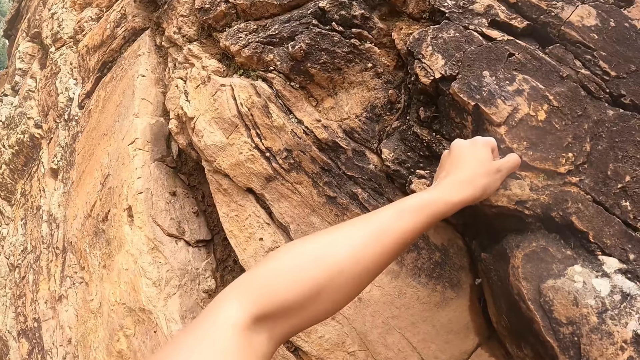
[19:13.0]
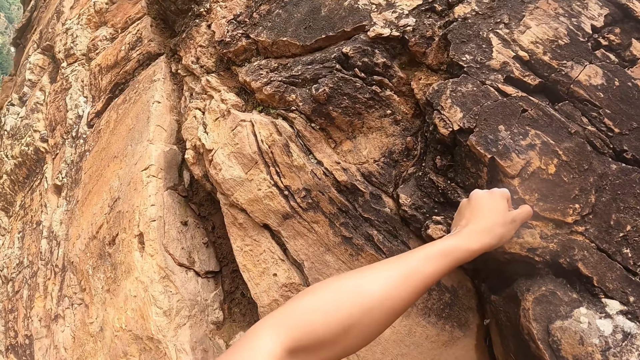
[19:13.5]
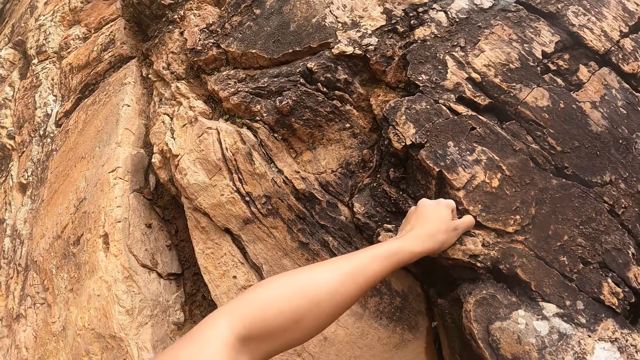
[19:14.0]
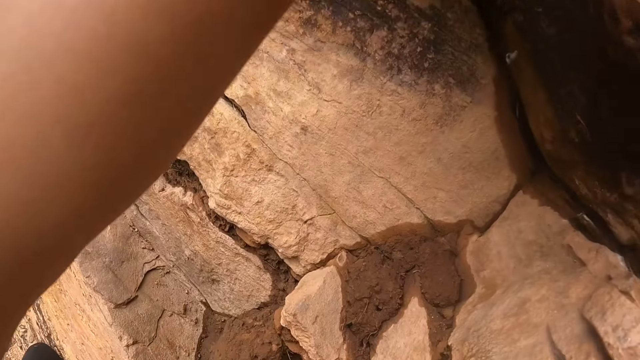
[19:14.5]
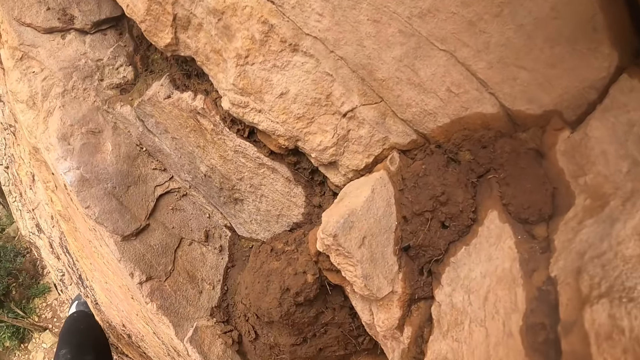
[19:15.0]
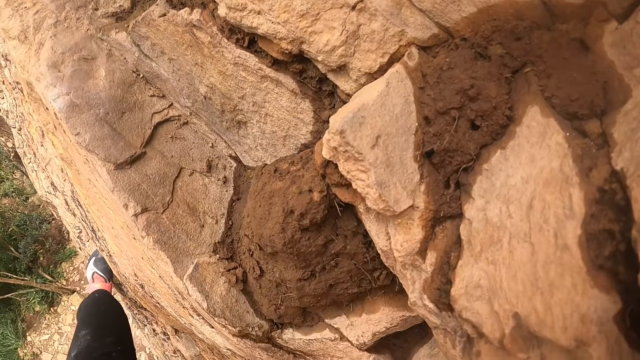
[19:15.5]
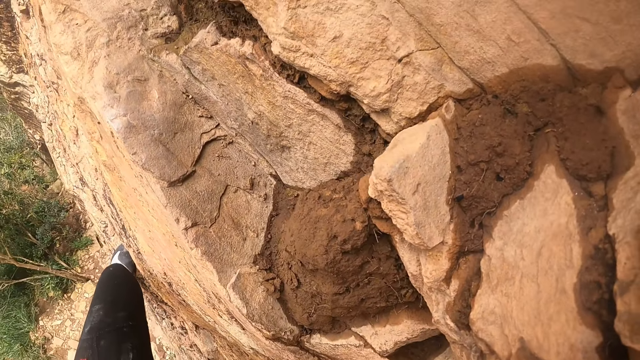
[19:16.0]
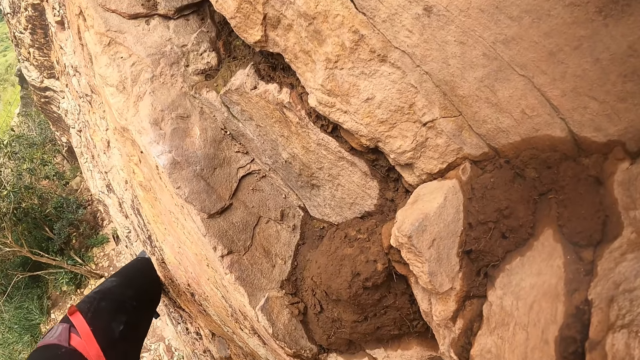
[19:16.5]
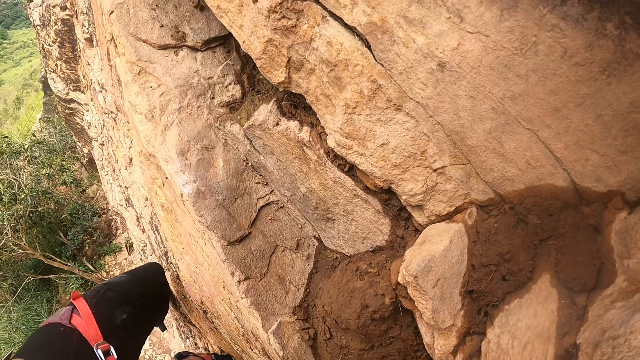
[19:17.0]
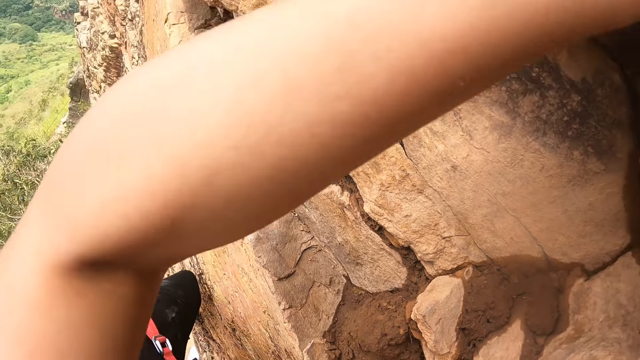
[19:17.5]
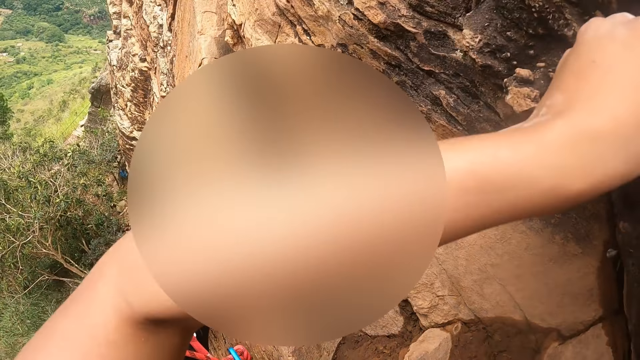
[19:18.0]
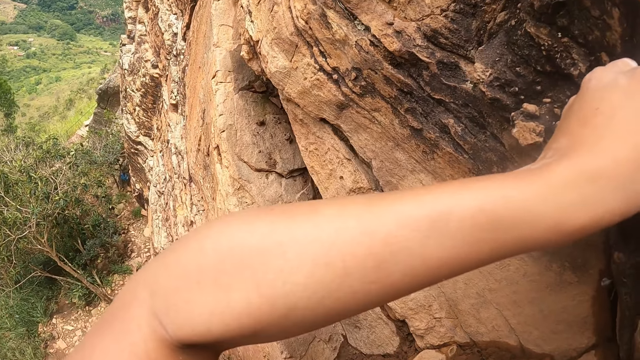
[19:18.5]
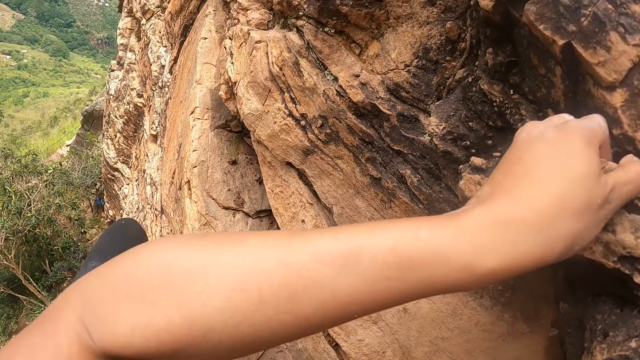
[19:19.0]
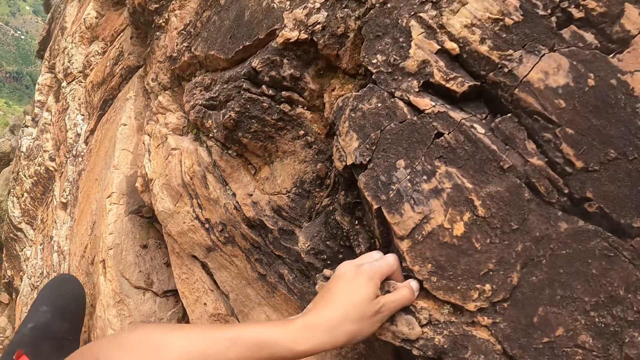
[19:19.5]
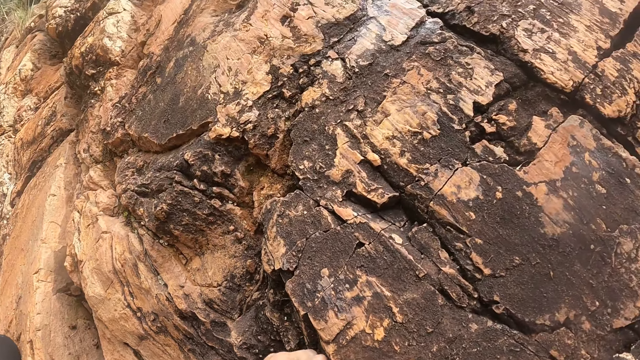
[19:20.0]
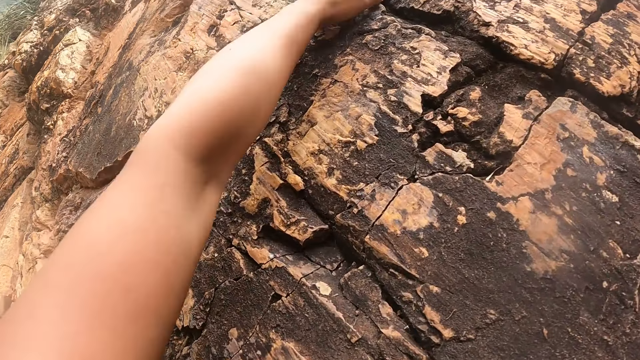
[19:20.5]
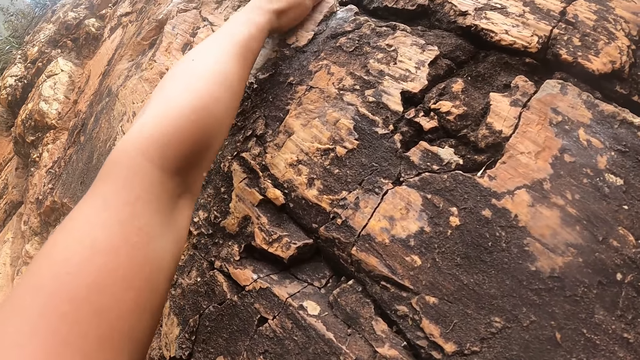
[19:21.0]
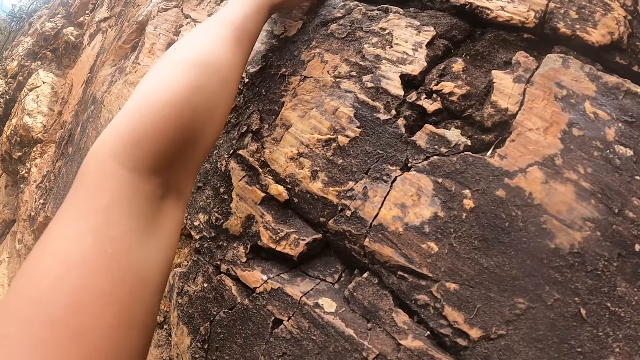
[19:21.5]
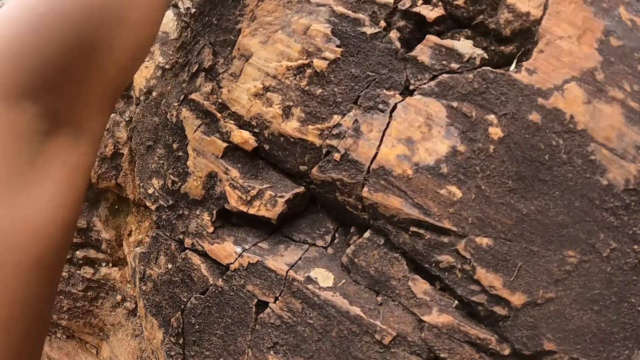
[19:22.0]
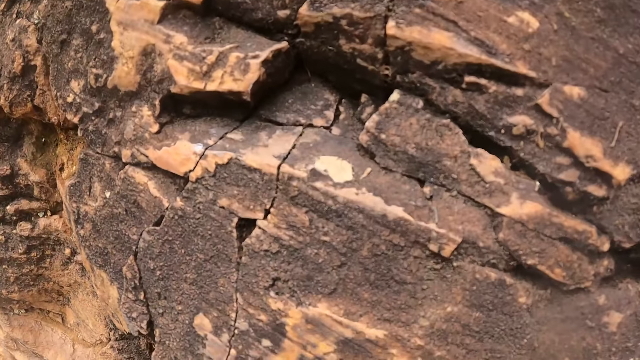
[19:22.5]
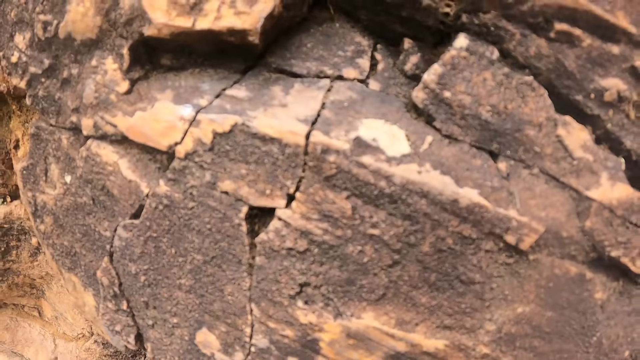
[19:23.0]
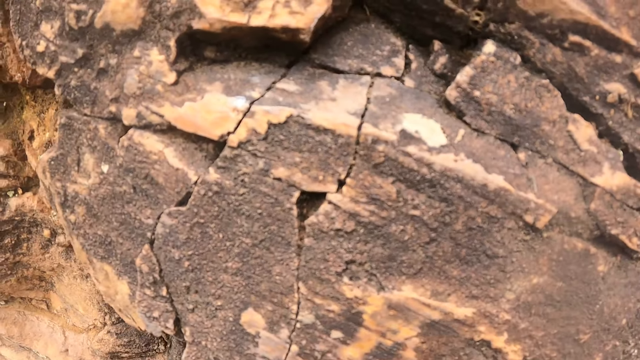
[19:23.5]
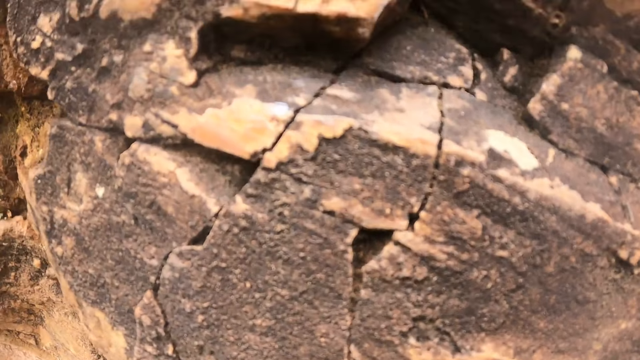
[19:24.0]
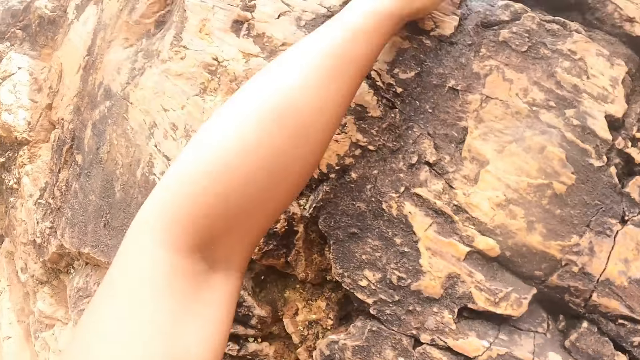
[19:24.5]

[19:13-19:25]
The camera wearer climbs the rock. They move the left hand on the rock.

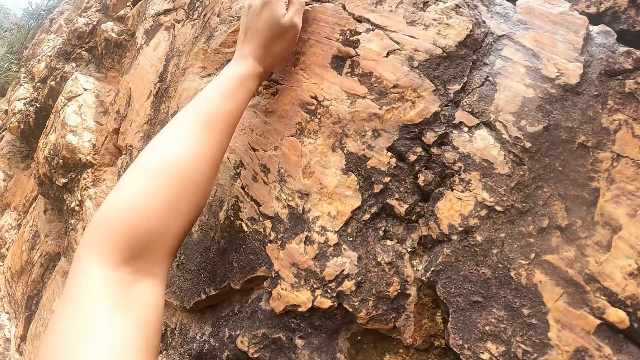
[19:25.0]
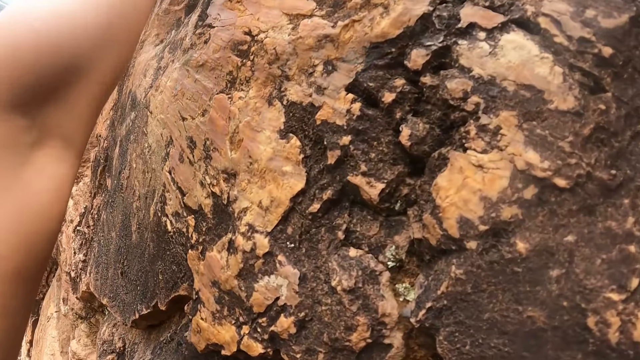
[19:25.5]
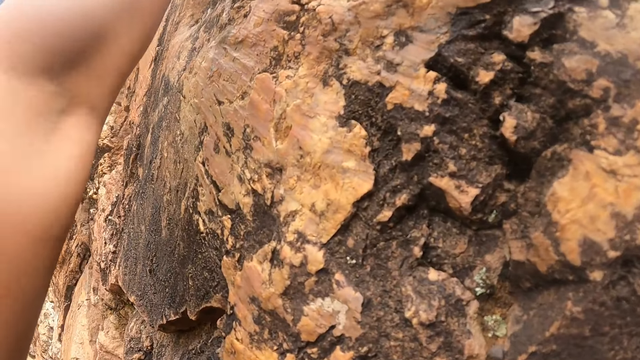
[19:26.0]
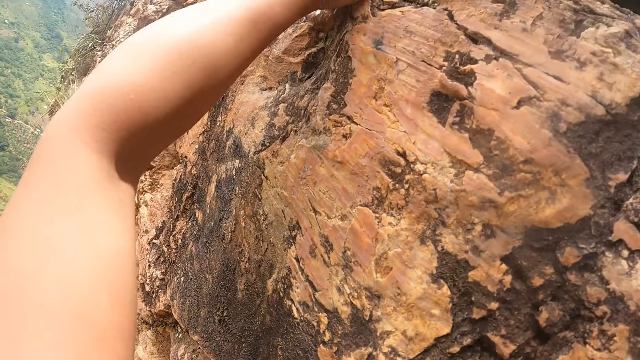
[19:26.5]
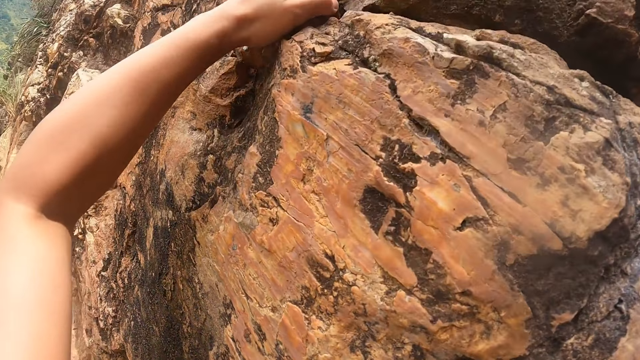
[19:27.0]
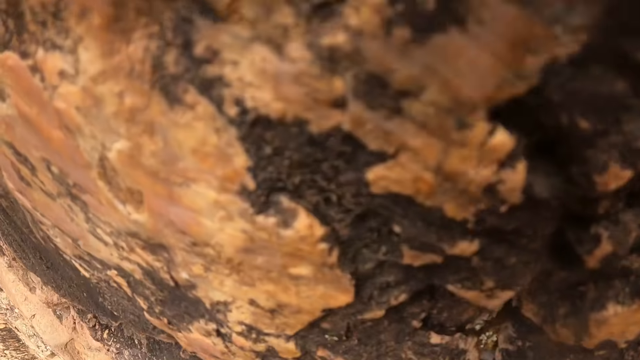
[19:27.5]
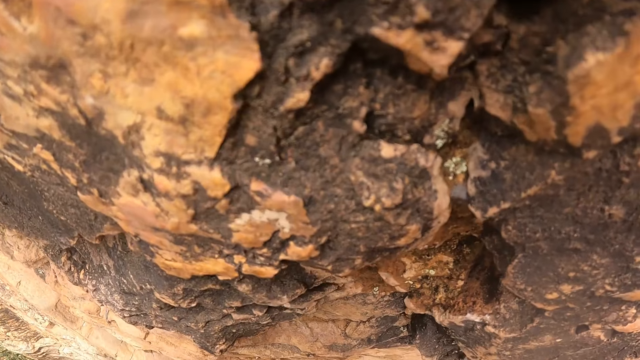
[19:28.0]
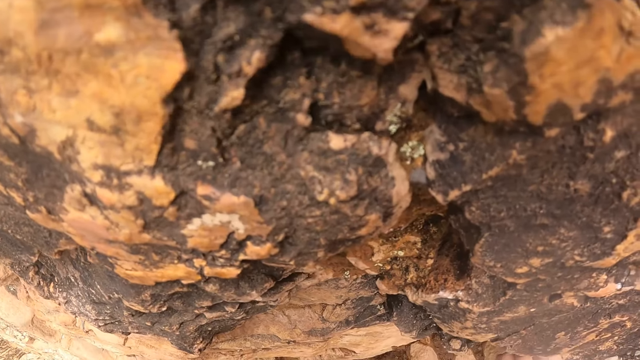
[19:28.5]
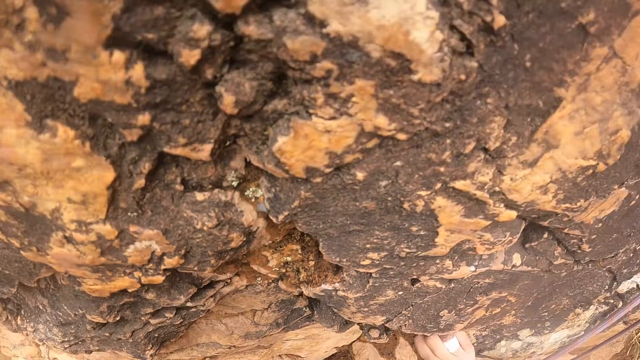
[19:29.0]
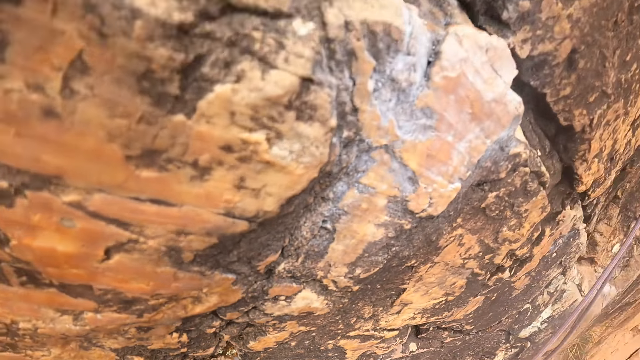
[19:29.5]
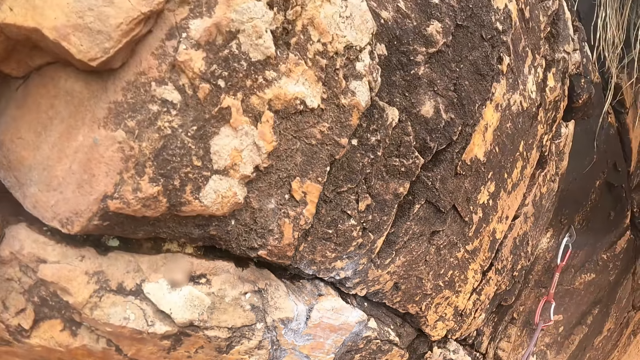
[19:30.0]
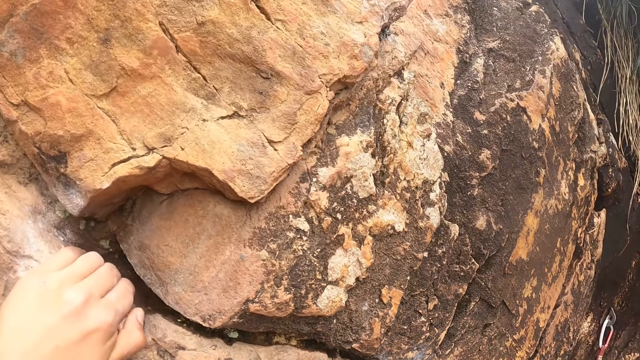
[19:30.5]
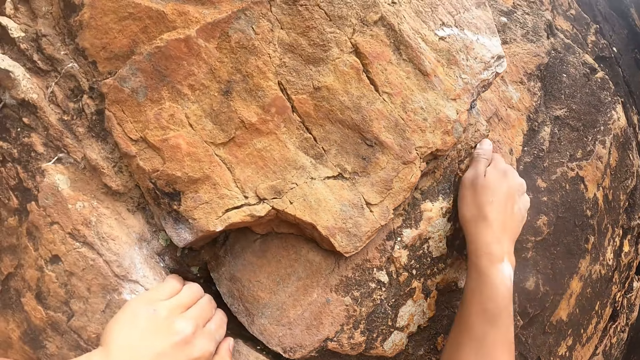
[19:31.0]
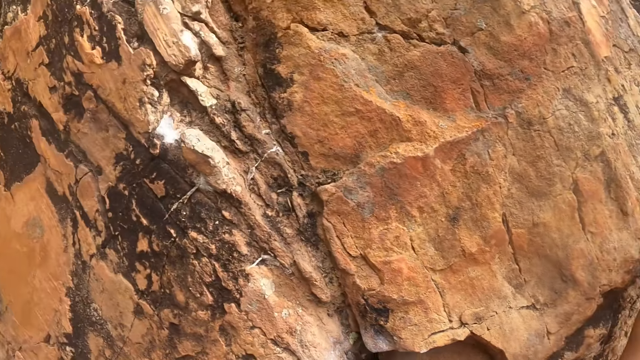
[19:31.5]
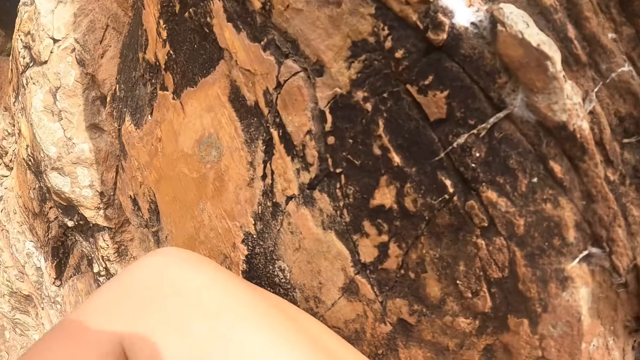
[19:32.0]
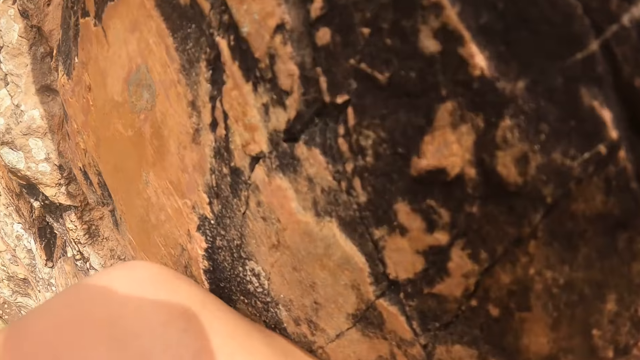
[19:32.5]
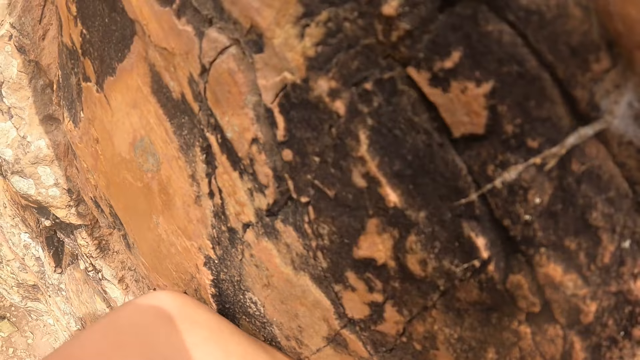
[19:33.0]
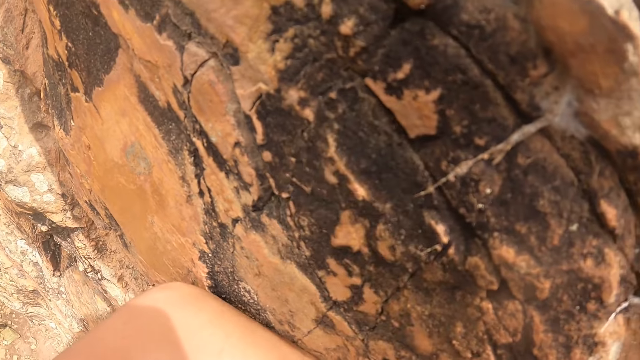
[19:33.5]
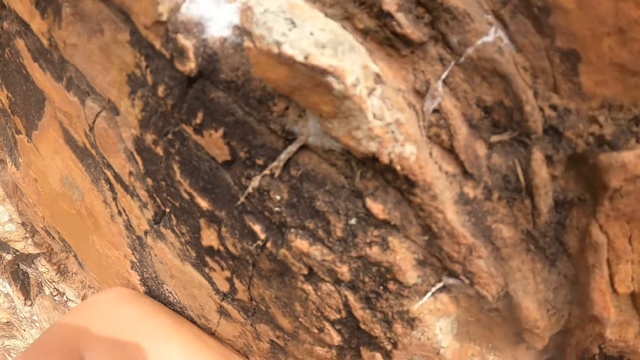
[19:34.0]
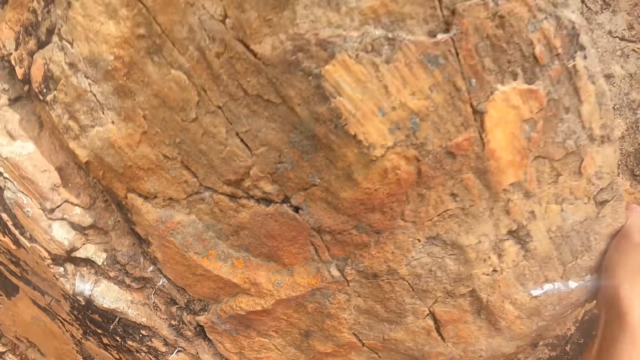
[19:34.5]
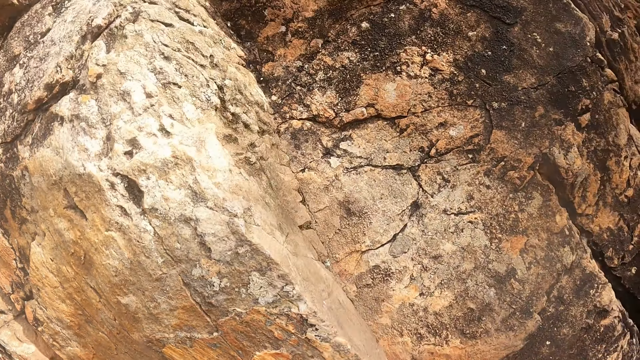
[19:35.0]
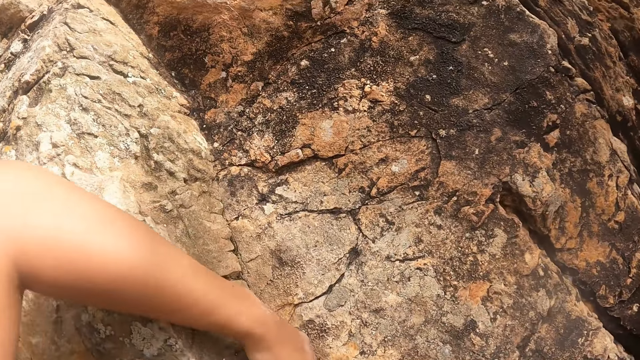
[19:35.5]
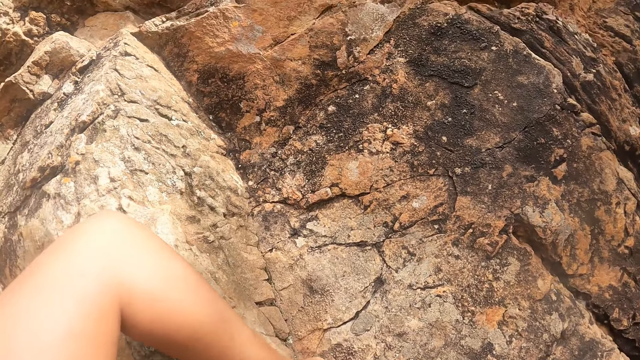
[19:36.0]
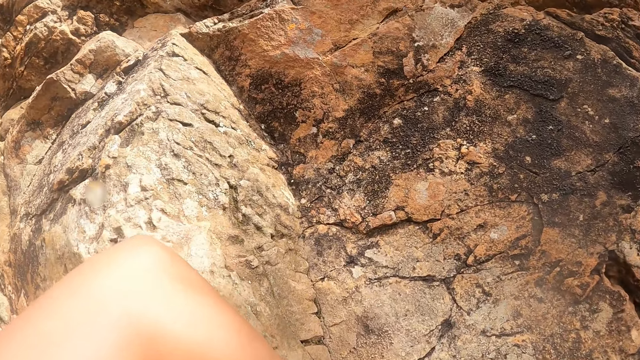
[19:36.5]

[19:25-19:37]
The camera wearer moves the right hand on the rock. They move the left hand on the rock.
